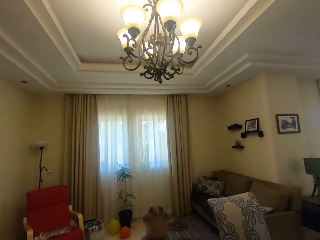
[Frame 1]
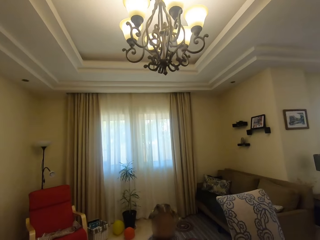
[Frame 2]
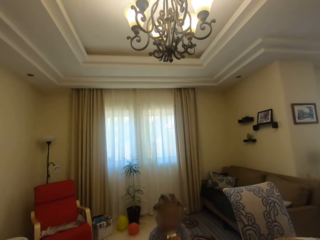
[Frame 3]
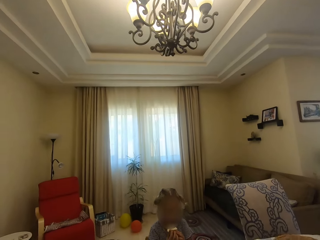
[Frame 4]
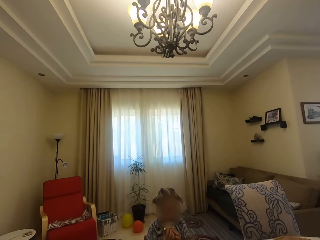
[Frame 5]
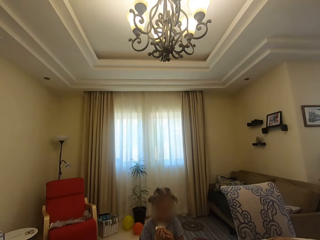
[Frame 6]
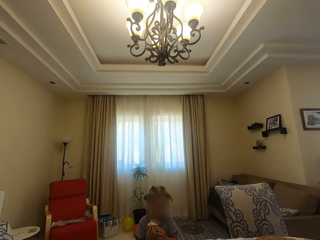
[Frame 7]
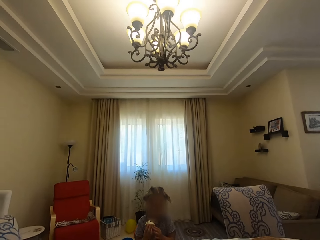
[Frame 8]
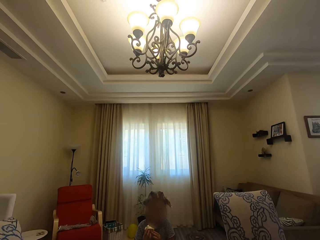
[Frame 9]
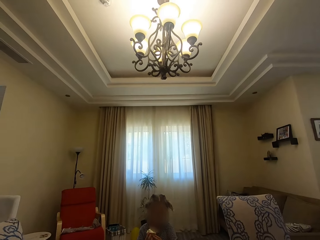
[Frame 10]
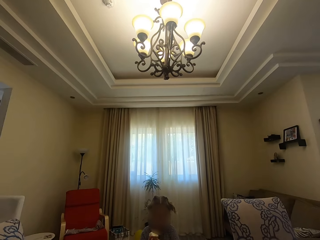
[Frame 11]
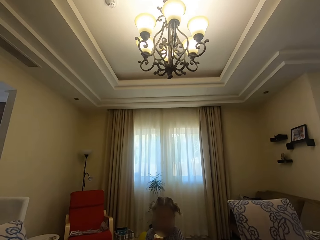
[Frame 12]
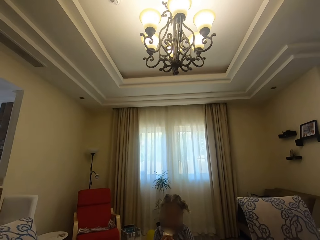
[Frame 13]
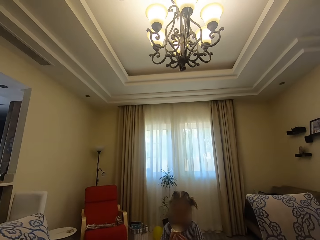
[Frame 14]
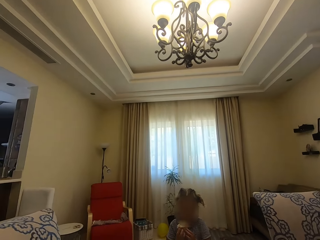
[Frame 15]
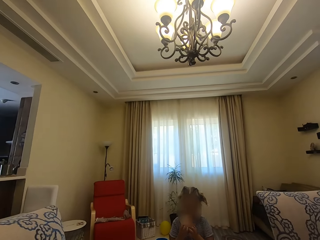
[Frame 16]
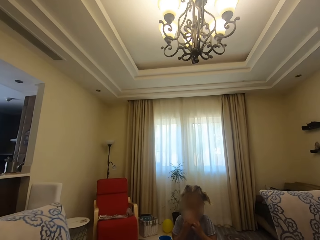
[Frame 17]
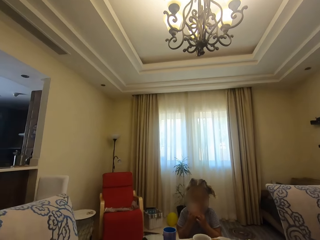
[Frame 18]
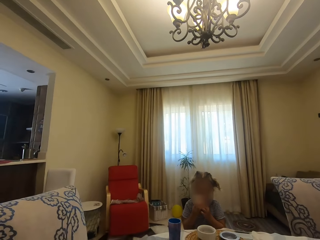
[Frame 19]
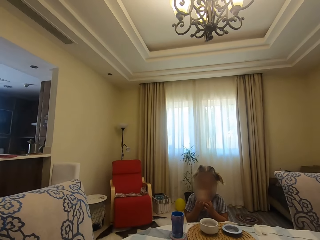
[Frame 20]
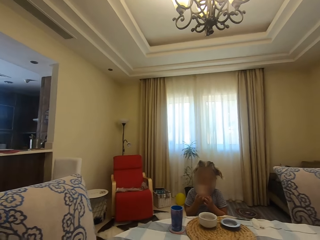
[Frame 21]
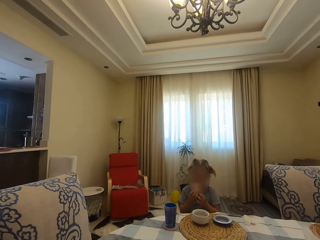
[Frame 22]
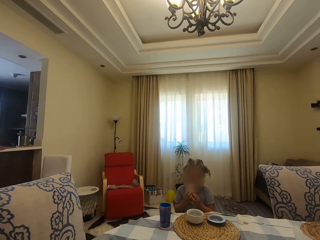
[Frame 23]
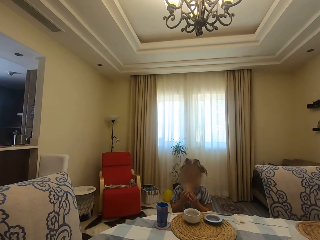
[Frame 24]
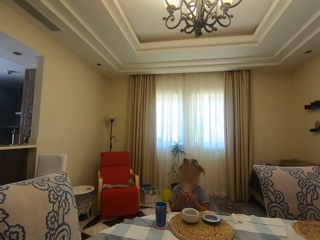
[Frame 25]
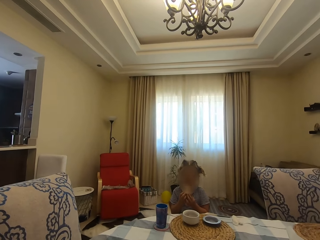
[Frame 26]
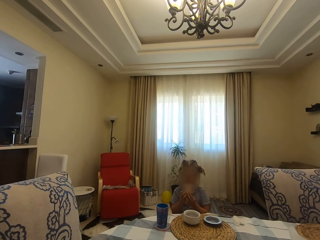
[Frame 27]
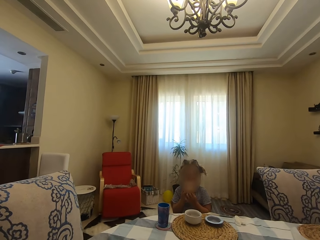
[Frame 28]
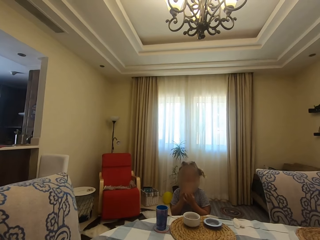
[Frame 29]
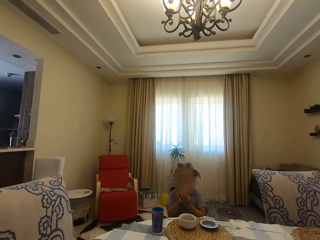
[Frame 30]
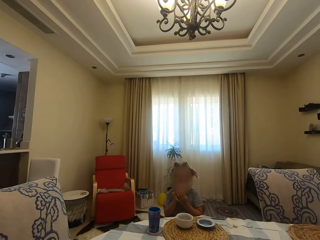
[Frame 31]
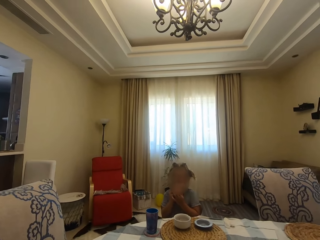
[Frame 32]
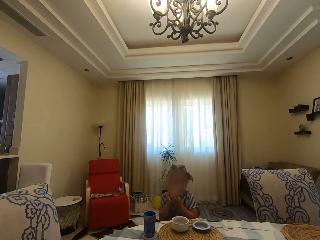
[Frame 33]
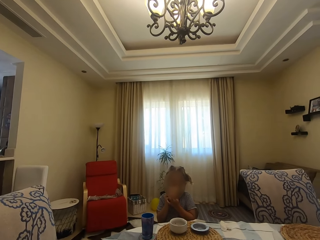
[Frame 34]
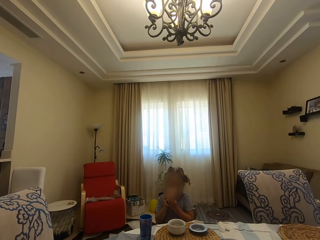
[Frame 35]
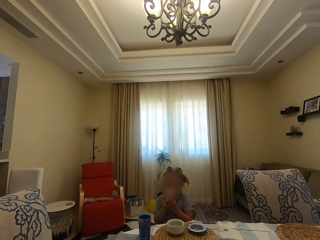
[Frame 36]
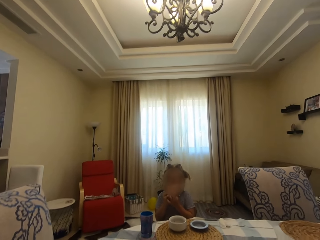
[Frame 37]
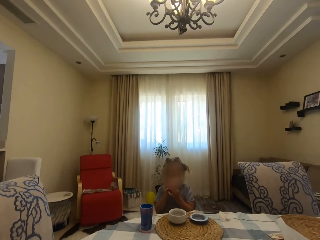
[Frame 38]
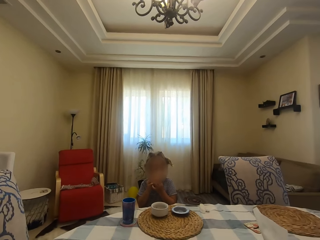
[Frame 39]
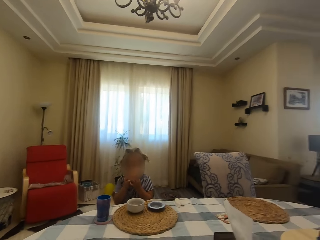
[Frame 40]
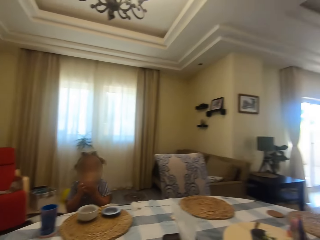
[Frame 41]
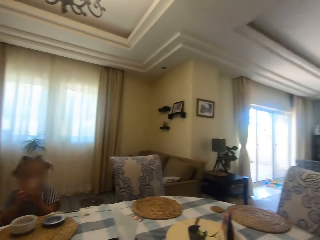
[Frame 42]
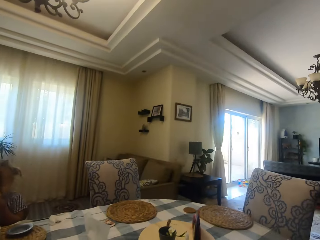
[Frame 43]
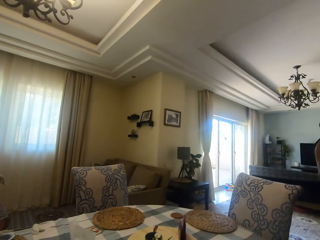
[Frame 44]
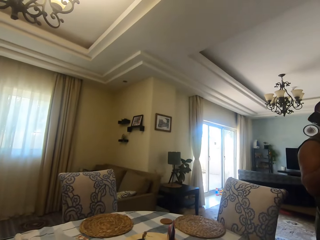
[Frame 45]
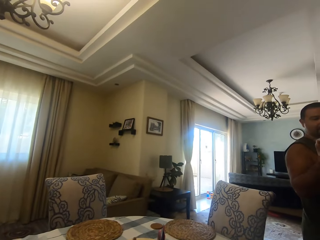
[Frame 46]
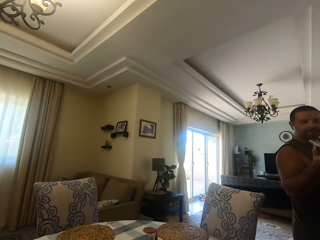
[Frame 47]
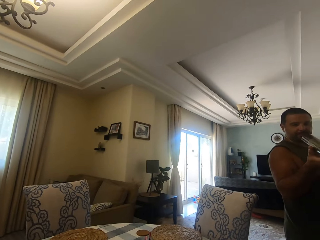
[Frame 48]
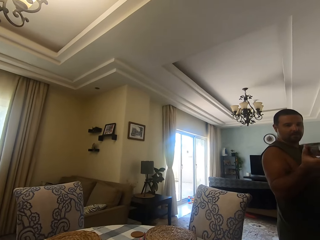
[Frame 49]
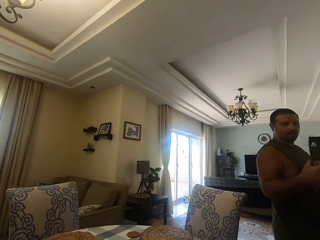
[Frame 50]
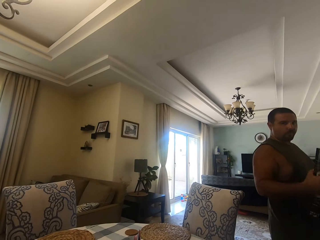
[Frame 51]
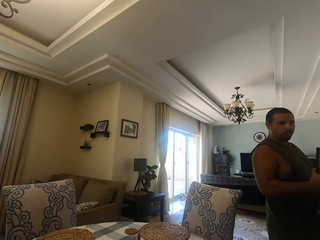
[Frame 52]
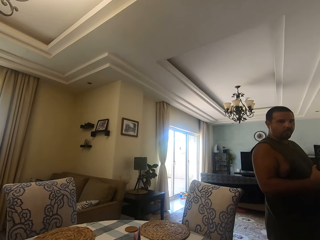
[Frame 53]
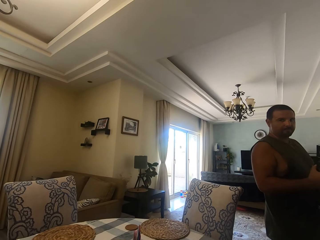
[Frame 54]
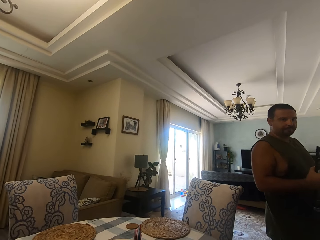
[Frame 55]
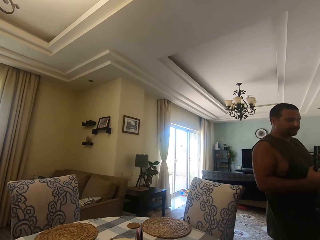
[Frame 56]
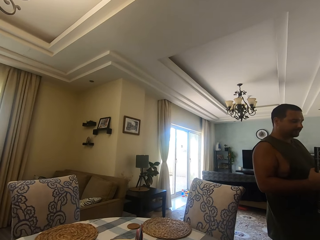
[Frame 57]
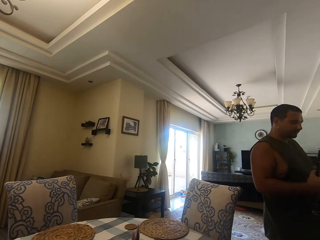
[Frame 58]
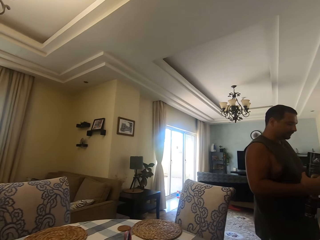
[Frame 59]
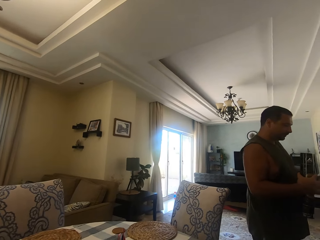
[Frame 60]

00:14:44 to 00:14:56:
The camera wearer dialogues with a person. The person eats. The camera wearer turns around. A man turns a bottle around. Another person dialogues with the camera wearer. The camera wearer looks around.

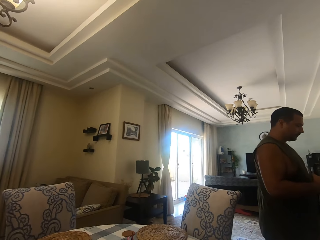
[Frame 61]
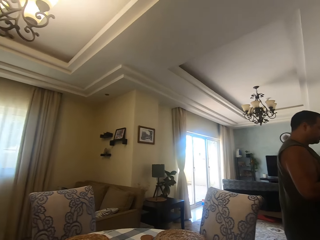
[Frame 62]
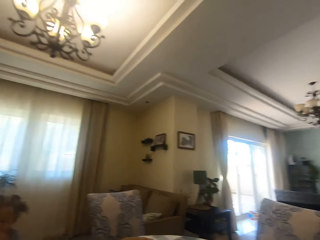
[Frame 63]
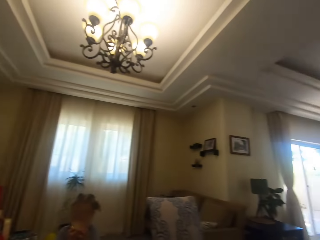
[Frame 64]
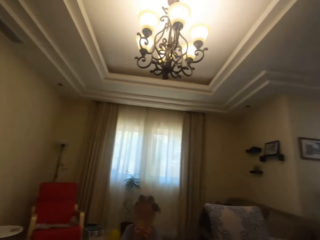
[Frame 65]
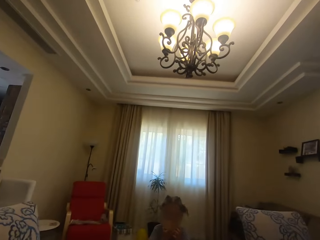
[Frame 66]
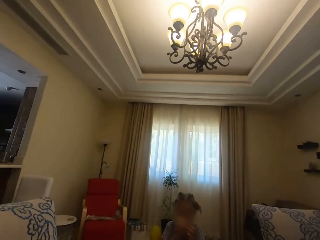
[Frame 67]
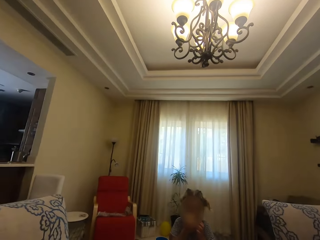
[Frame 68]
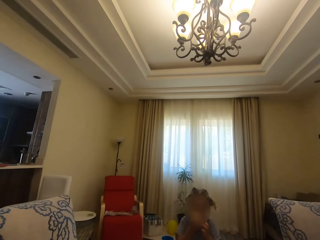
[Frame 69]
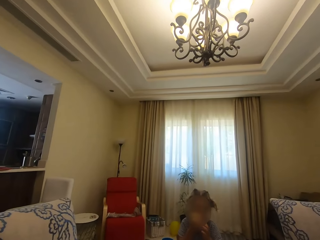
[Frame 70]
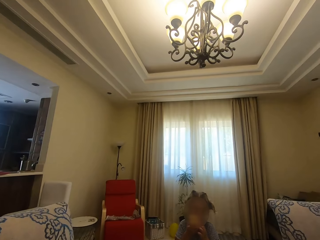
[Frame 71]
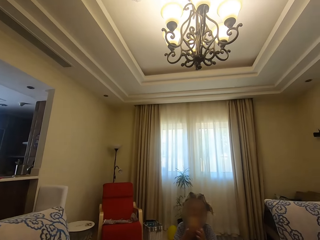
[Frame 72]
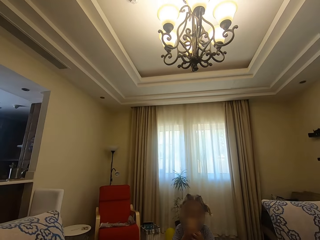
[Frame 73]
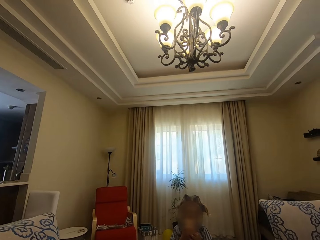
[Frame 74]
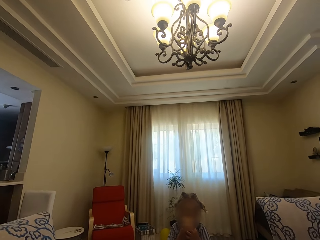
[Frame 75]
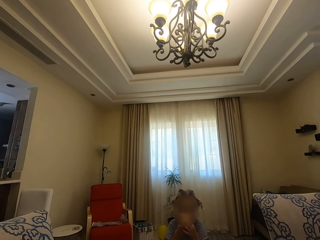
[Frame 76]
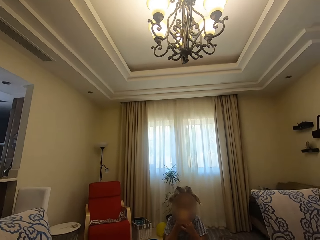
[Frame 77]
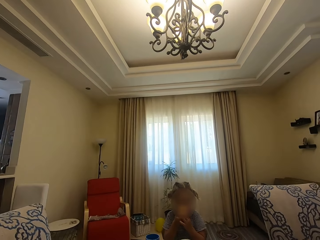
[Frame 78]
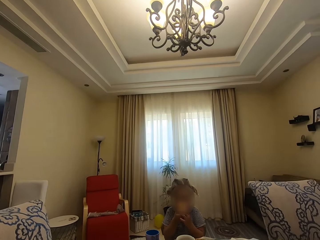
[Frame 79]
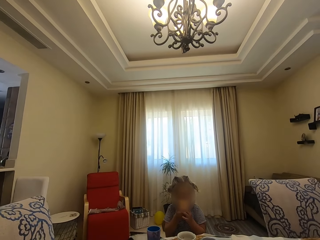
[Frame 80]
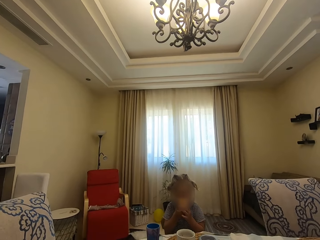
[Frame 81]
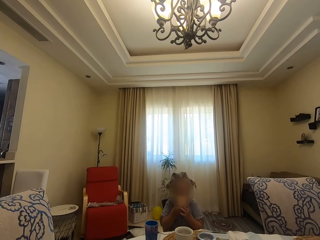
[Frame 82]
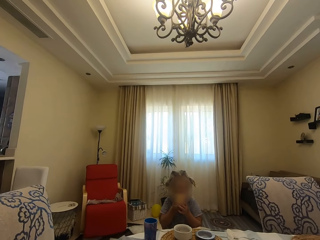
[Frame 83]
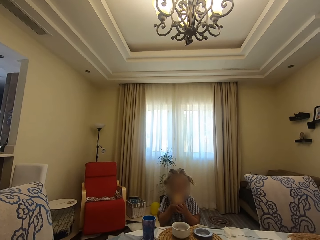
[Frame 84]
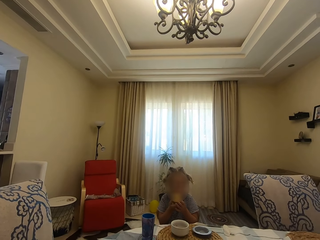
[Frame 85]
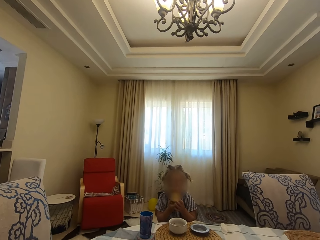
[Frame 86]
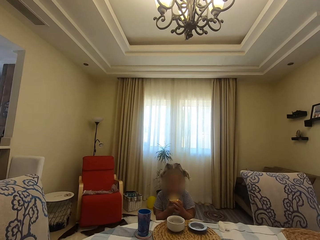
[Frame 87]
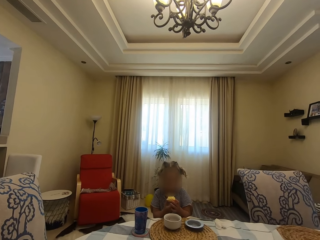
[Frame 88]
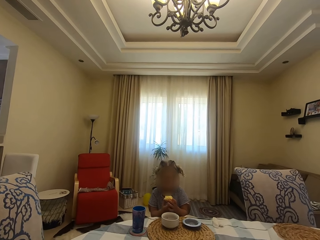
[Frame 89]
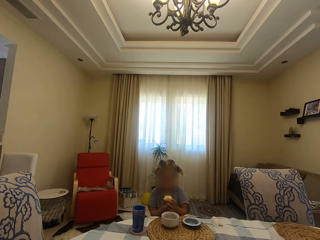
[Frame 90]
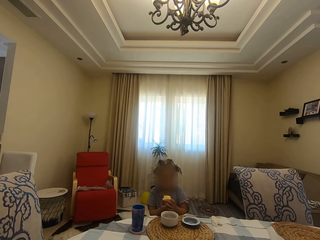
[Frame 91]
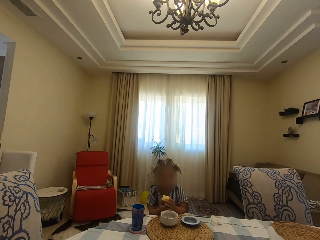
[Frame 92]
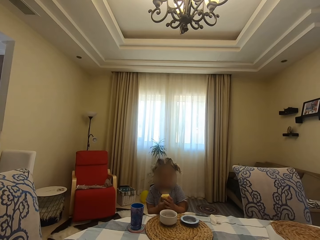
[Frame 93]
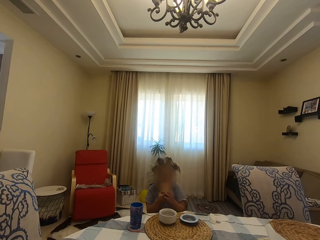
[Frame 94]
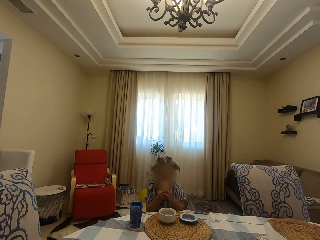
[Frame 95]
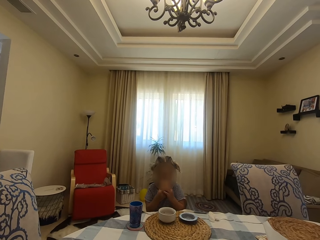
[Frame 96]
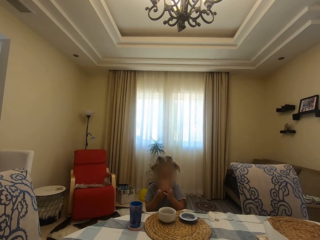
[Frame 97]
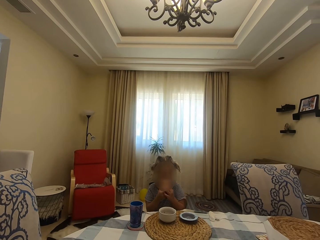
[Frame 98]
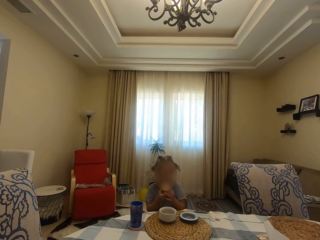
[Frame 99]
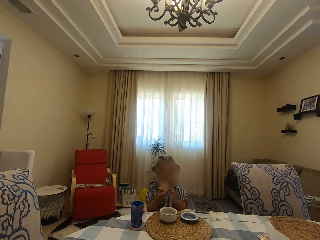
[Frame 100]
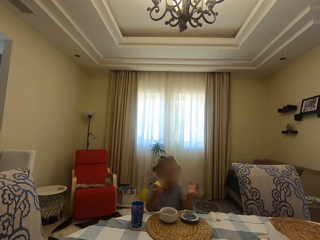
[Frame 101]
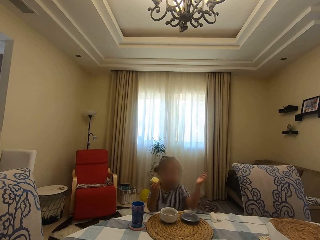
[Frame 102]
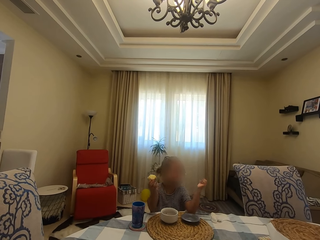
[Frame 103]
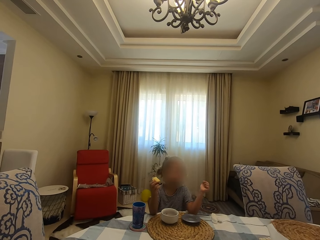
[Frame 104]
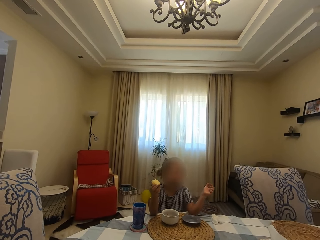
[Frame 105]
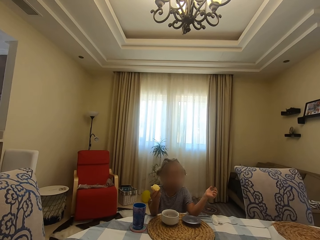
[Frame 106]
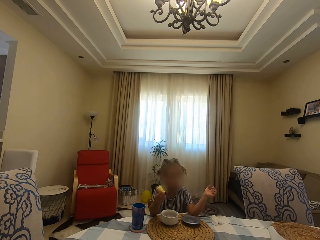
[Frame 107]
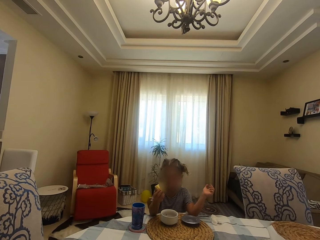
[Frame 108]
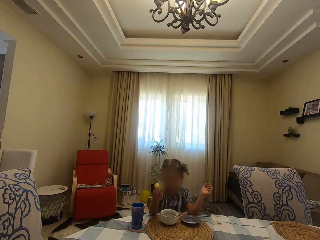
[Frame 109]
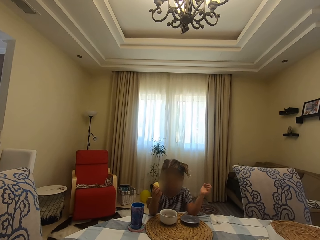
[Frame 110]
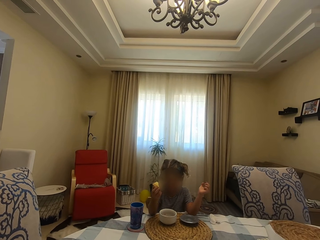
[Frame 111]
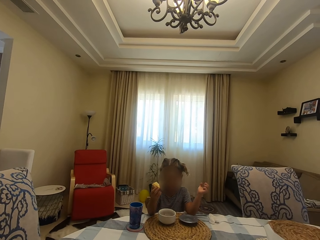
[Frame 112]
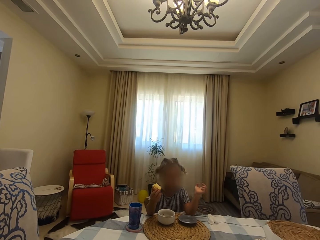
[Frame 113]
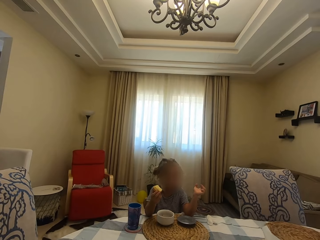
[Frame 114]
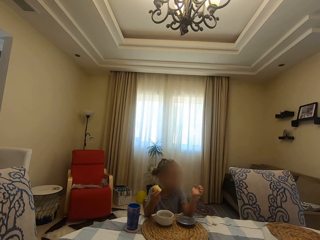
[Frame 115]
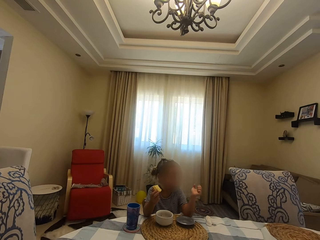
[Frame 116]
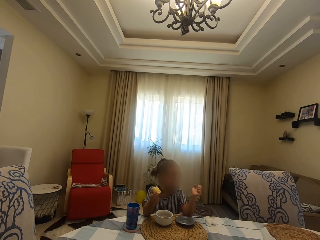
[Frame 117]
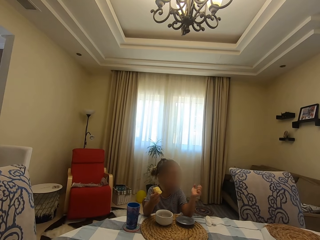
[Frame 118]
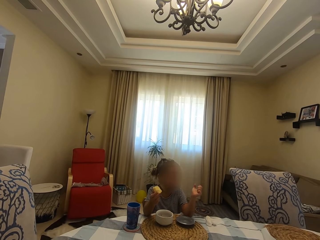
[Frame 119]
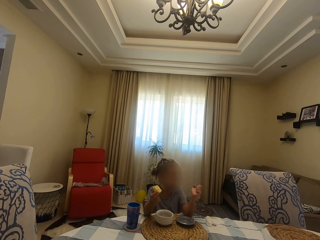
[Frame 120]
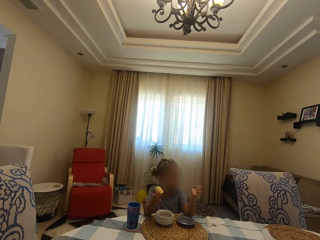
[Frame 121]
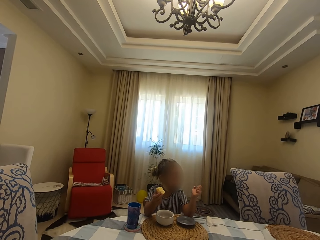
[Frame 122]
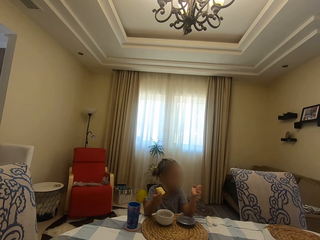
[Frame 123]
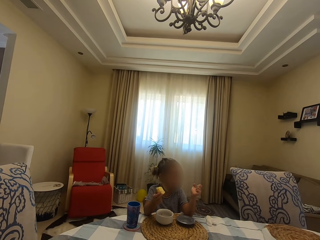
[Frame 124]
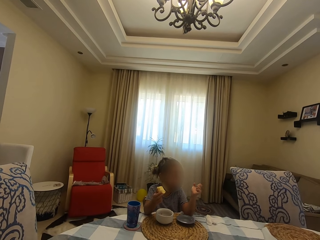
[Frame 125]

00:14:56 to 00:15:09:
The camera wearer turns around. A girl bites something. The camera wearer looks around. The girl bites something. The girl moves her hands around and looks around. The camera wearer looks around.
